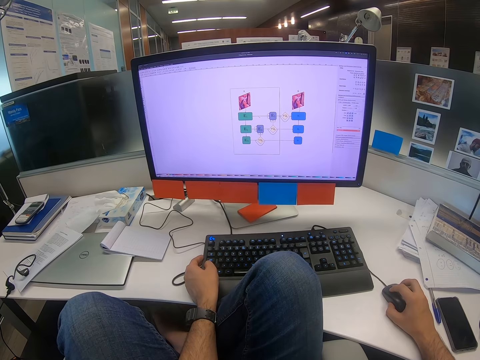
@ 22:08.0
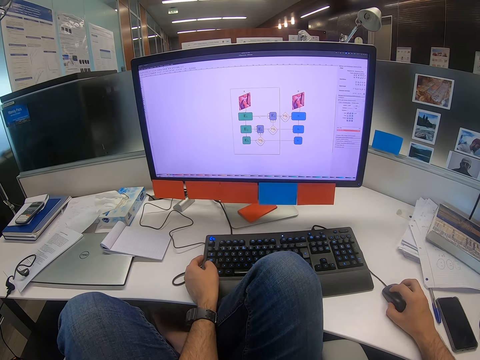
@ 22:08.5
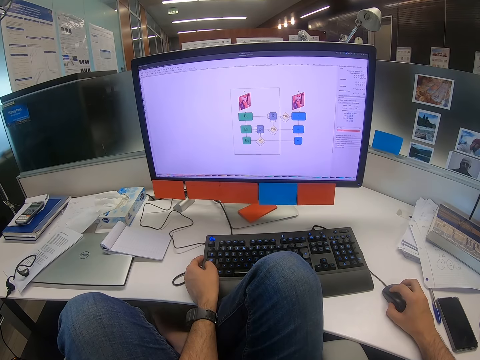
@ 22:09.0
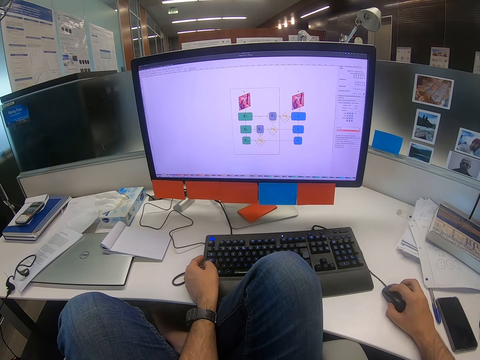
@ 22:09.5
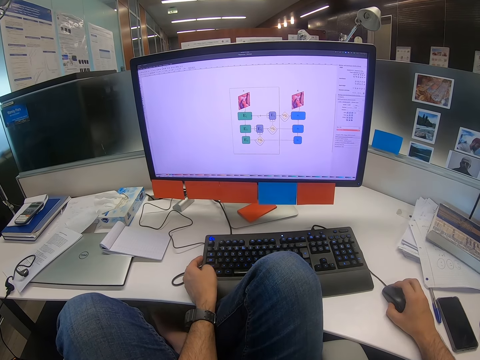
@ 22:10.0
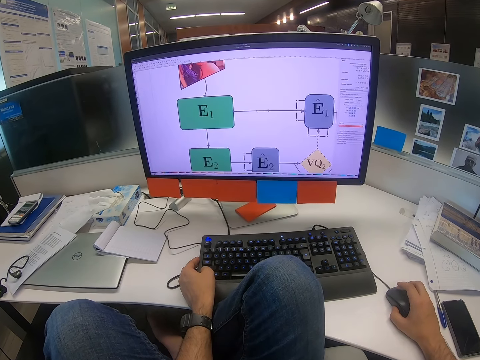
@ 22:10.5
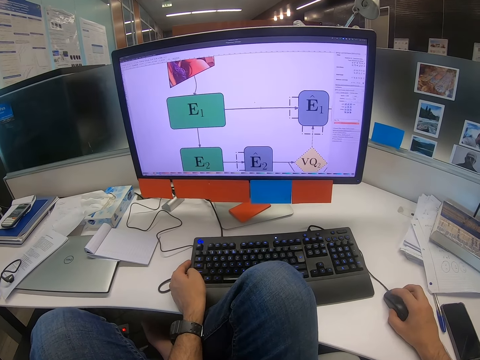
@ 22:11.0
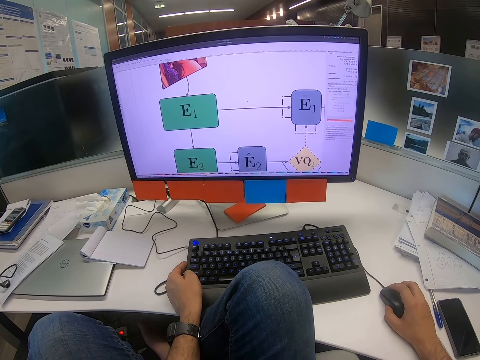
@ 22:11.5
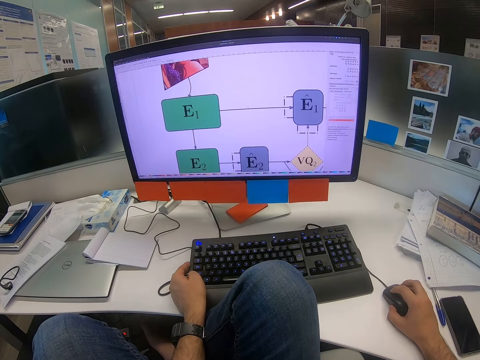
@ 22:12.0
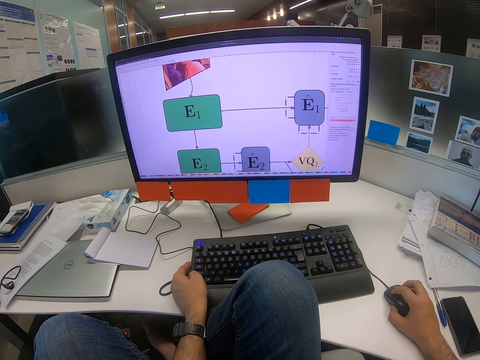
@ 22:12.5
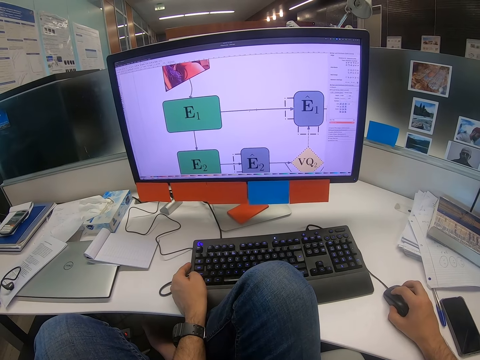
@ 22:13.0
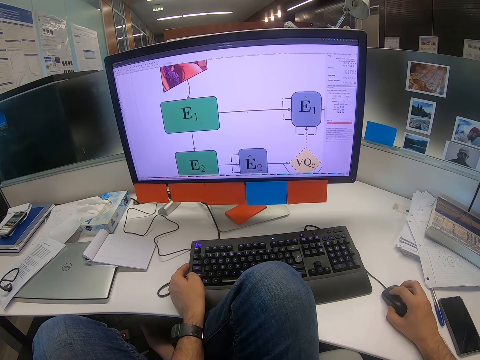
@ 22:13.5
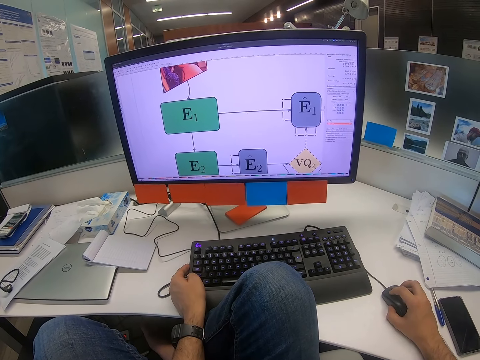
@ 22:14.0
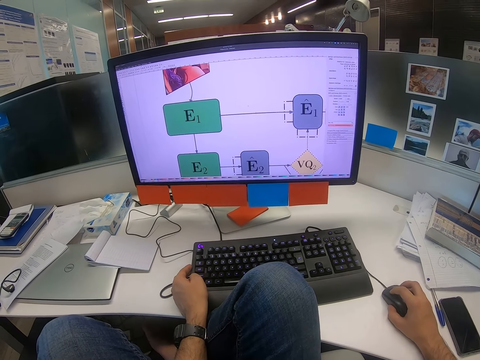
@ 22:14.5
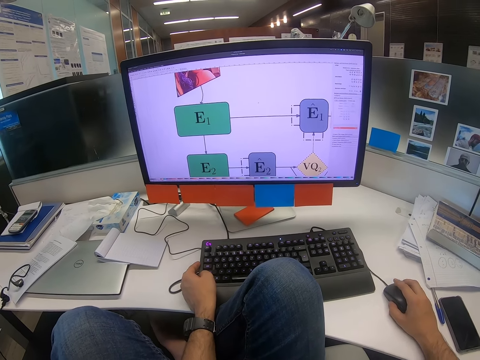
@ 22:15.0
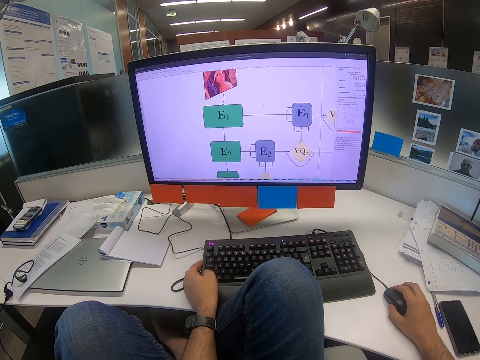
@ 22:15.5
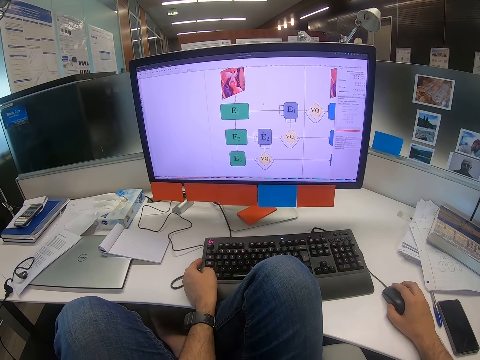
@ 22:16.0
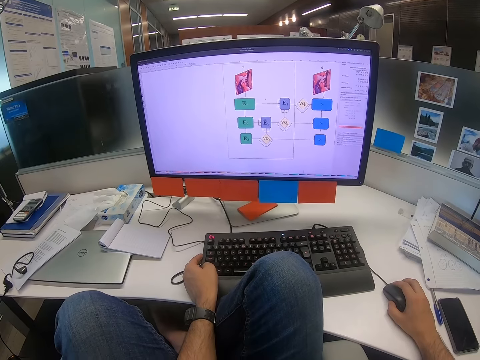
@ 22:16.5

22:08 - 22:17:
The camera wearer scrolls the mouse with the right hand.

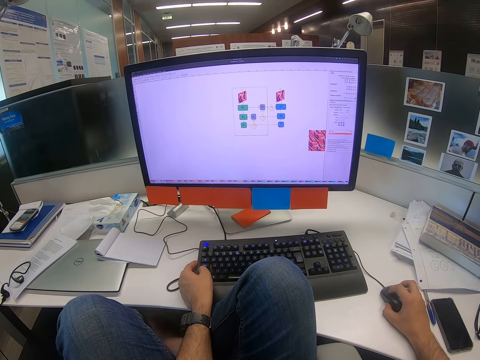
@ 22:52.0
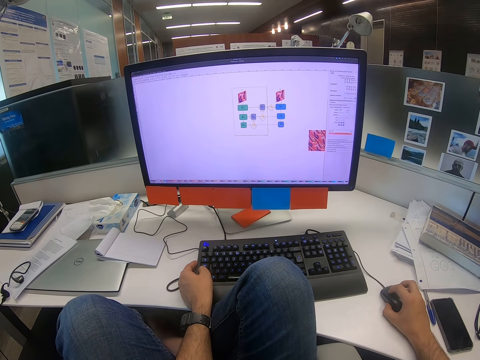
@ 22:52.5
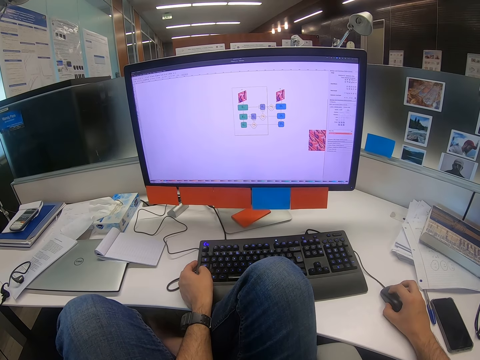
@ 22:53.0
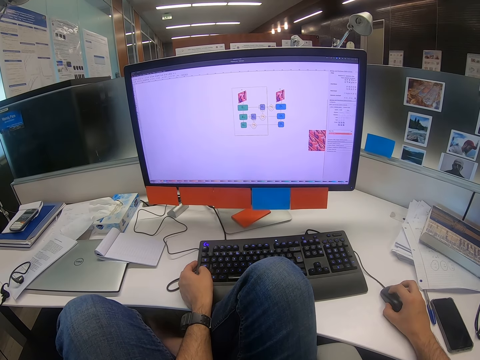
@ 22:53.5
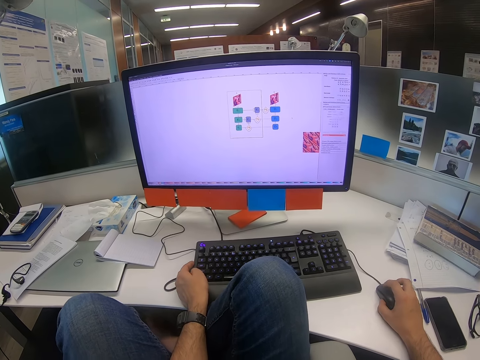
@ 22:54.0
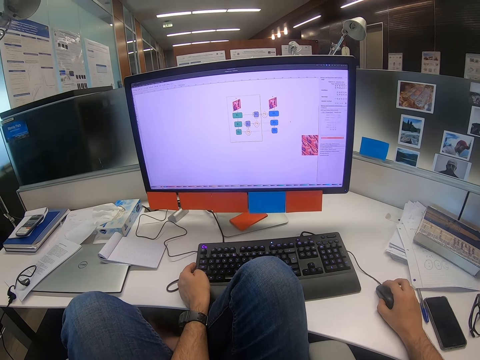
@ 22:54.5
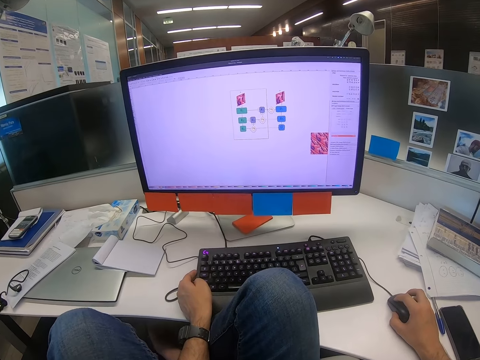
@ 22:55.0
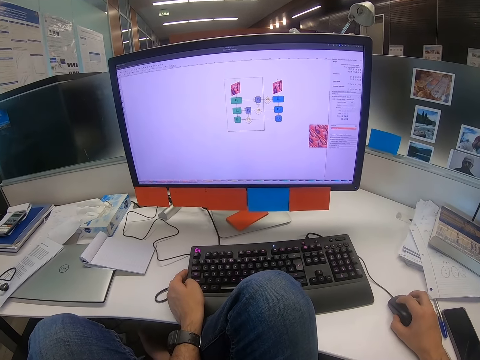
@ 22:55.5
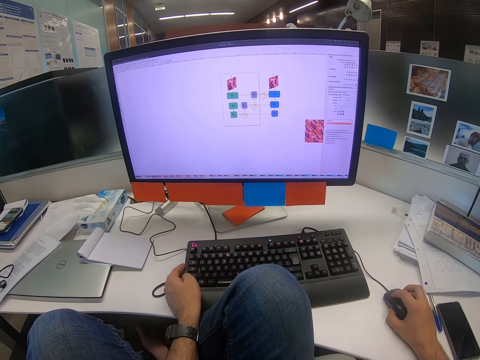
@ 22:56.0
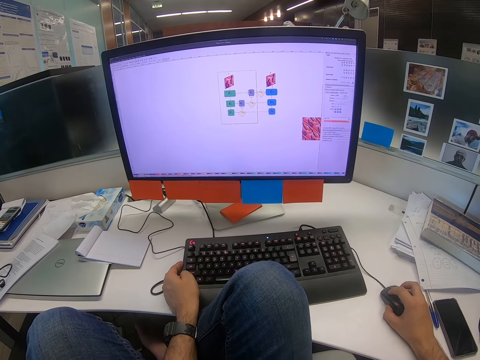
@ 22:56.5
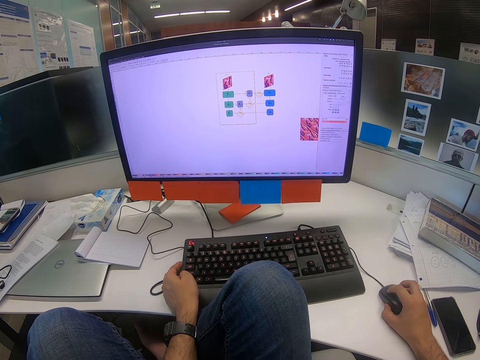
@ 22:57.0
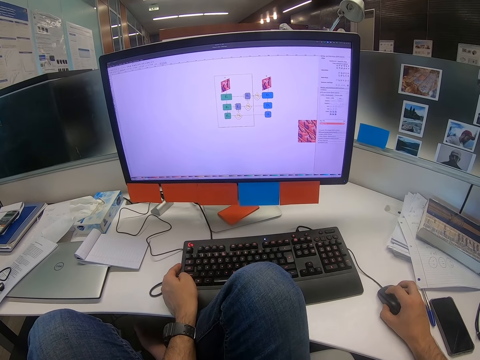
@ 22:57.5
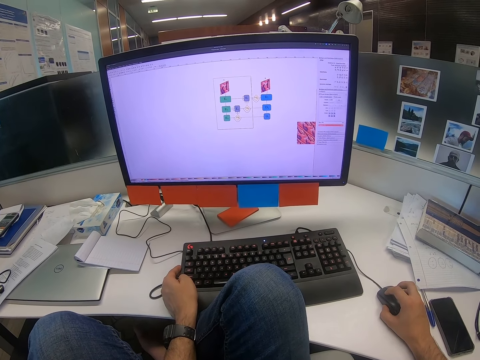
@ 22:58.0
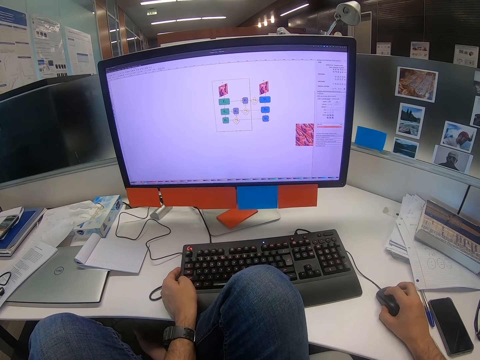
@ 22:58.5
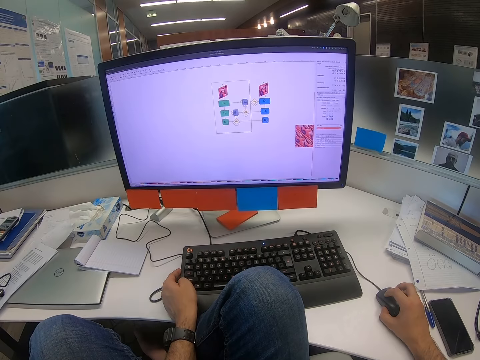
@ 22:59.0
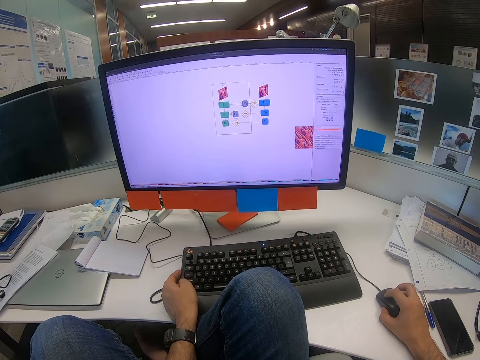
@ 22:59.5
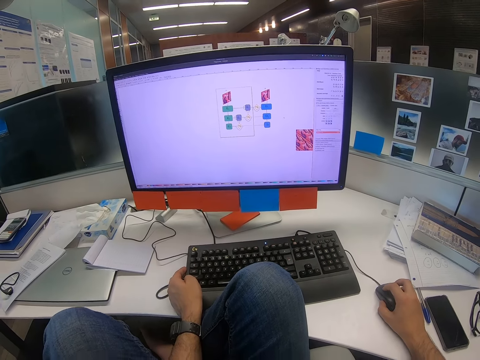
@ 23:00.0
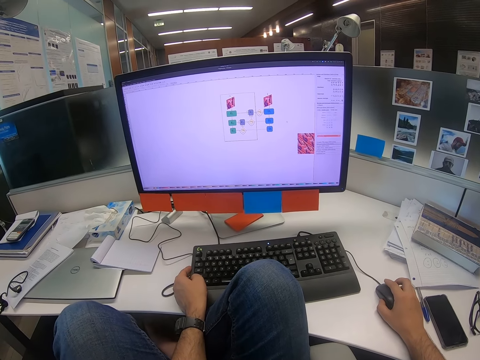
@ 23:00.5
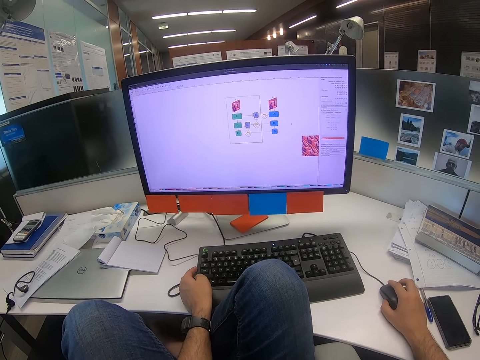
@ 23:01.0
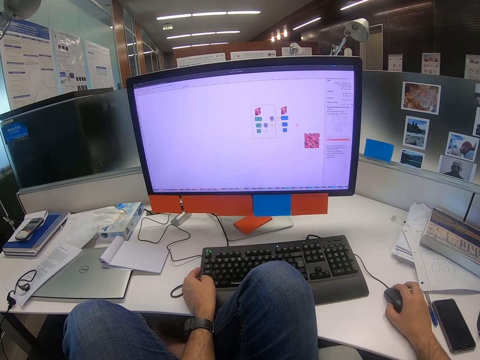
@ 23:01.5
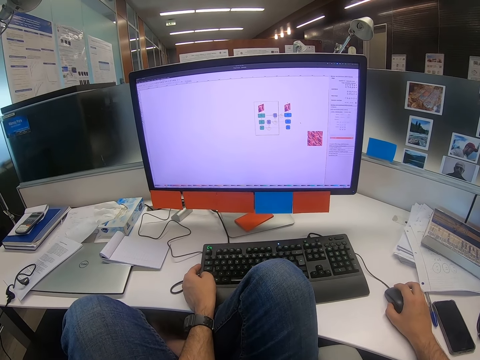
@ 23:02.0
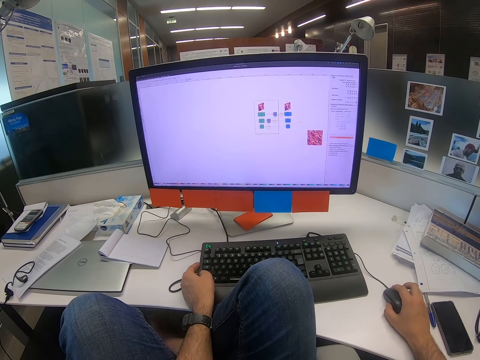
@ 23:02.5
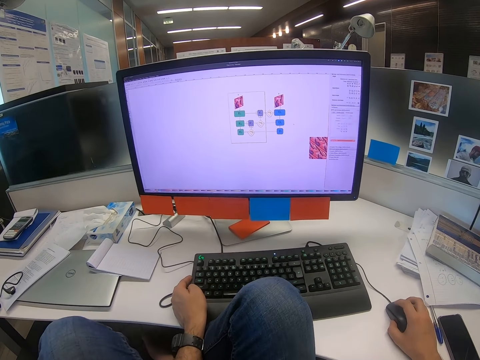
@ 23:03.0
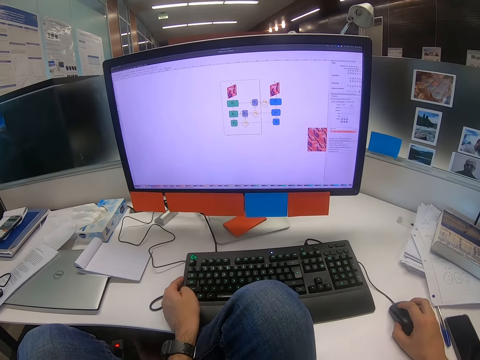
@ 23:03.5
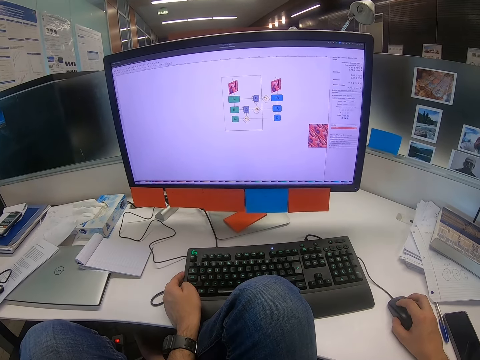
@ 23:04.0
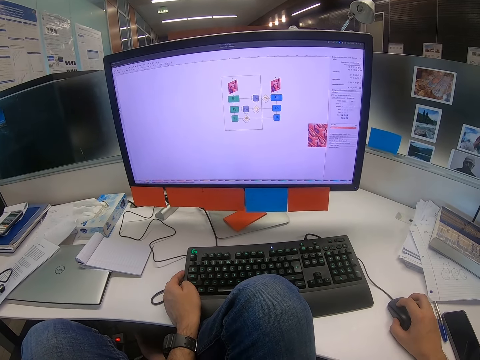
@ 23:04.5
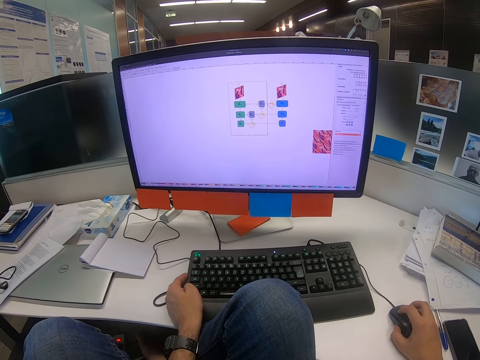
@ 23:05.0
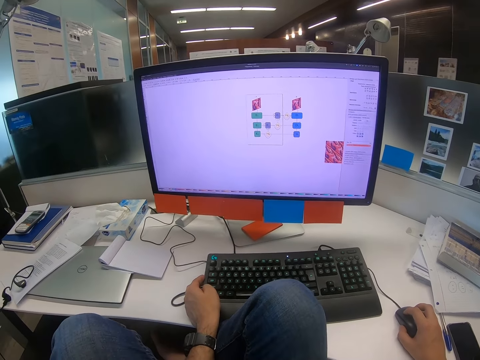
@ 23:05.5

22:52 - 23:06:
The camera wearer looks at the computer. They scroll the mouse with the right hand.

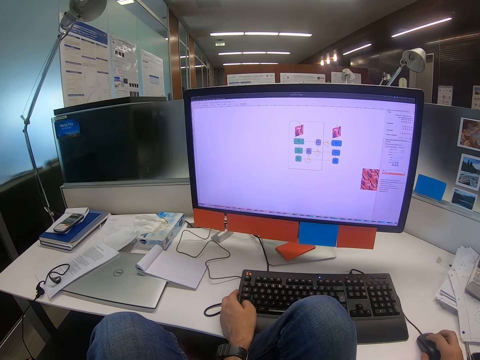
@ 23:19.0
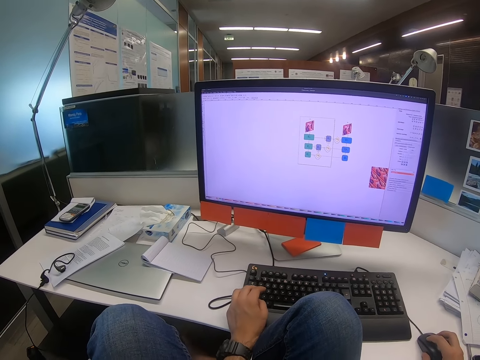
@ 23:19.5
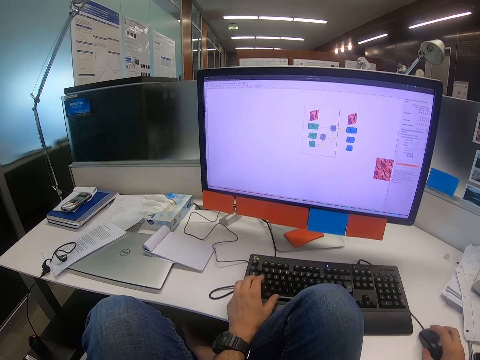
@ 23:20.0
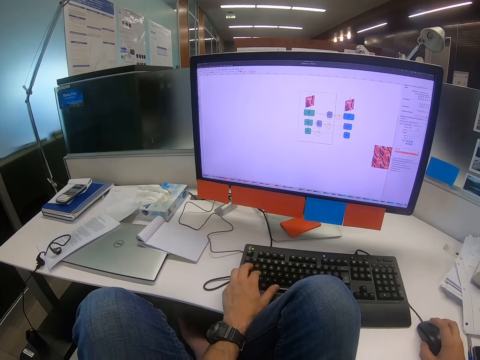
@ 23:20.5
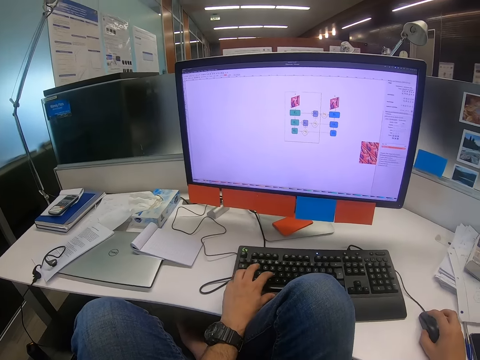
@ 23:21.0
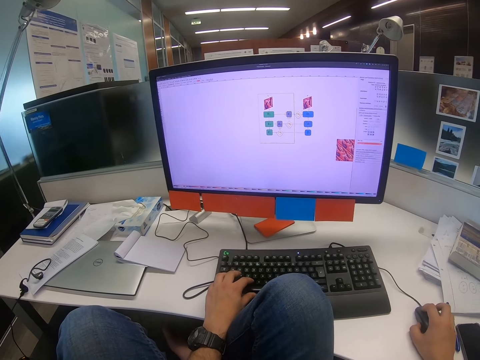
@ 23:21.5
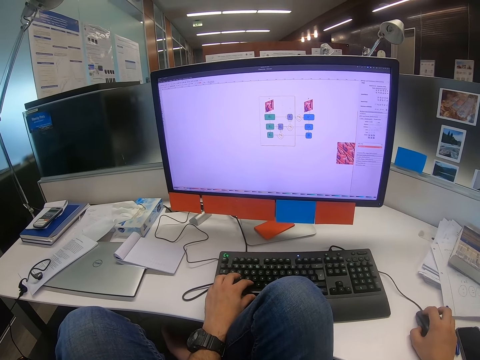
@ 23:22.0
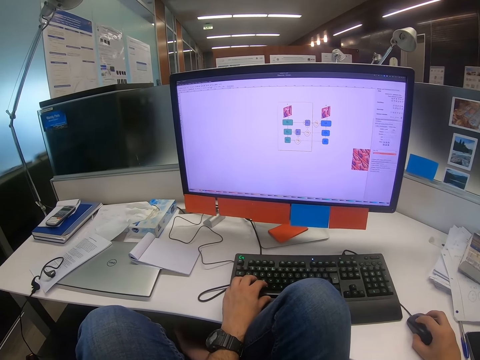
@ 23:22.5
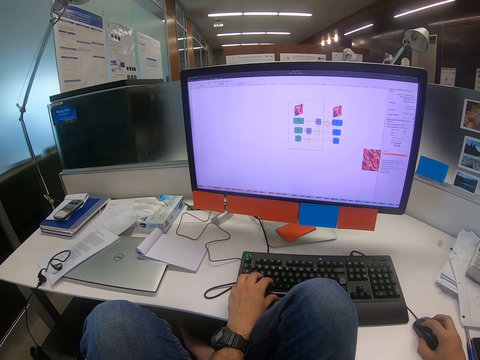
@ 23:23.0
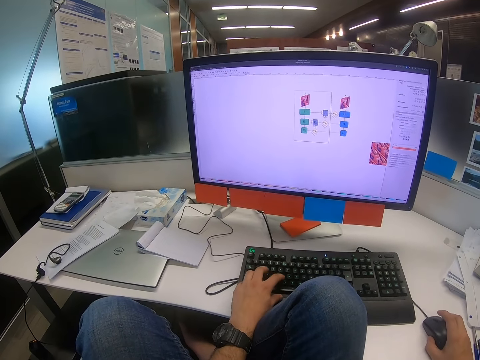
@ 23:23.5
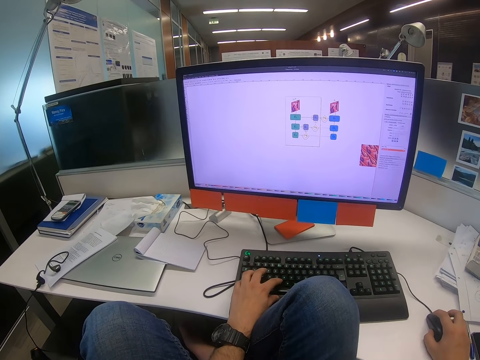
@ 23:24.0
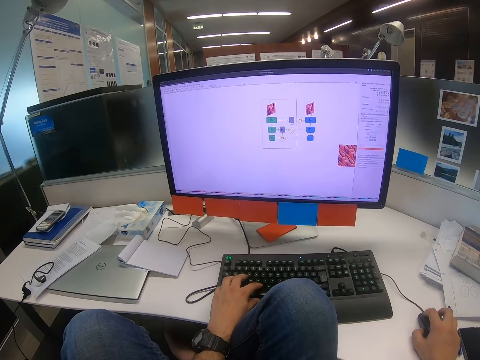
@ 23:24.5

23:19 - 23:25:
The camera wearer touches the keyboard with the left hand. They move the mouse with the right hand. They touch the keyboard with the left hand.
